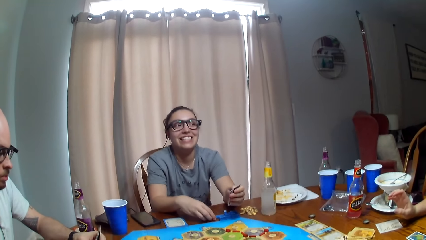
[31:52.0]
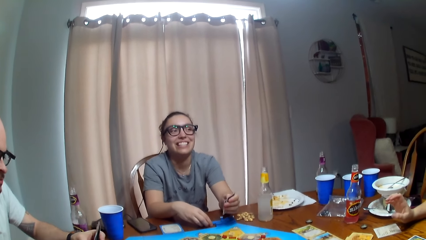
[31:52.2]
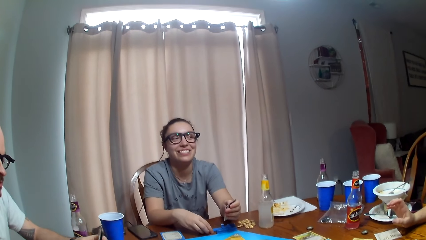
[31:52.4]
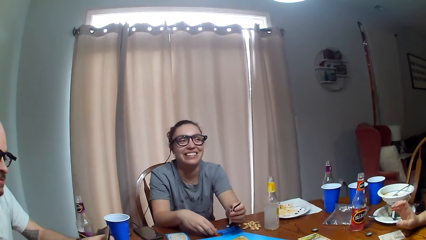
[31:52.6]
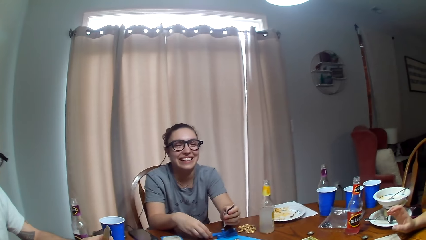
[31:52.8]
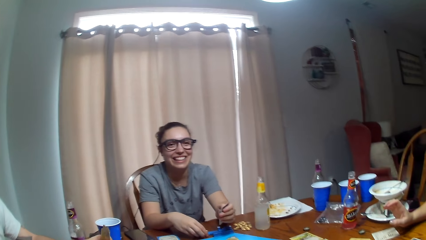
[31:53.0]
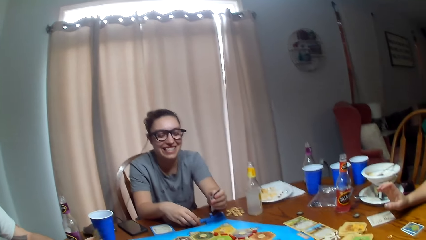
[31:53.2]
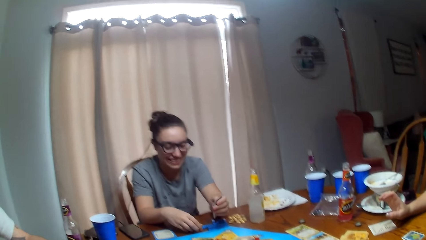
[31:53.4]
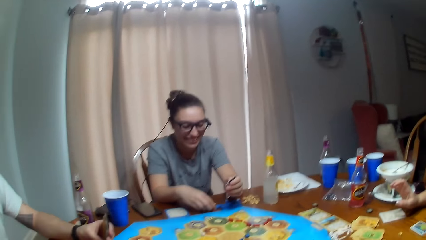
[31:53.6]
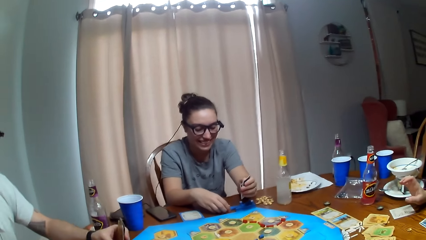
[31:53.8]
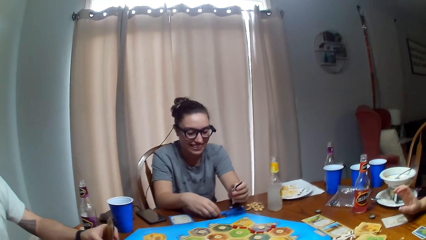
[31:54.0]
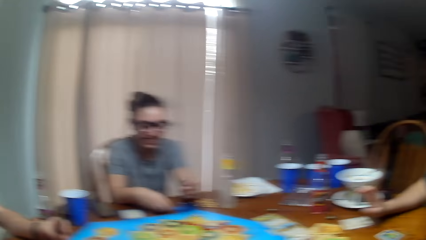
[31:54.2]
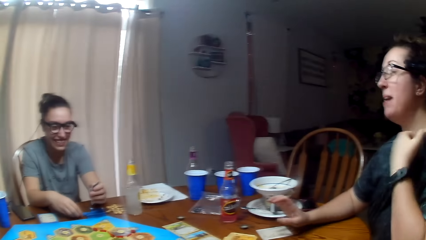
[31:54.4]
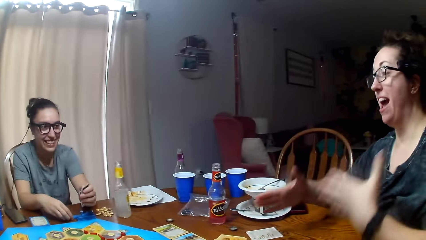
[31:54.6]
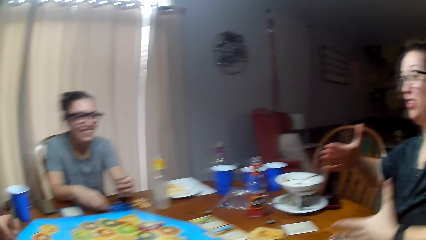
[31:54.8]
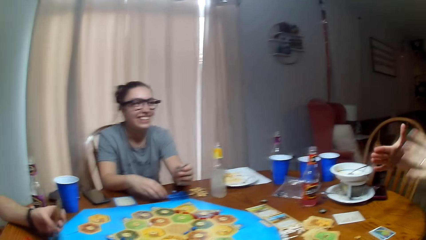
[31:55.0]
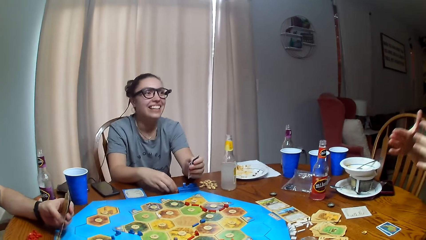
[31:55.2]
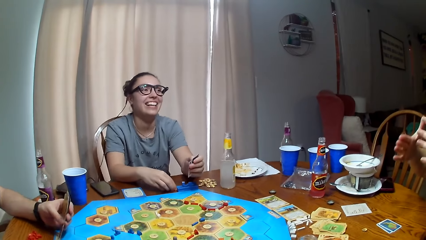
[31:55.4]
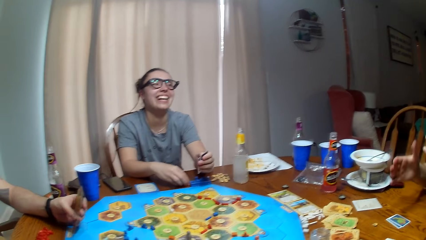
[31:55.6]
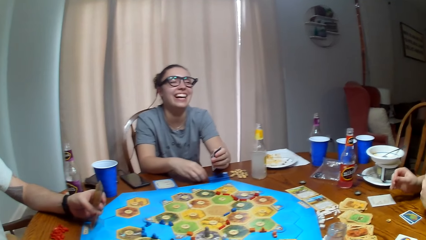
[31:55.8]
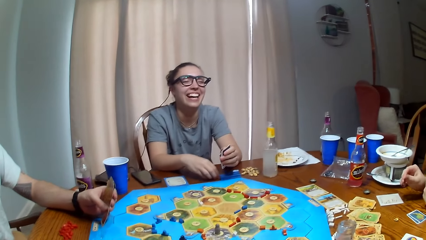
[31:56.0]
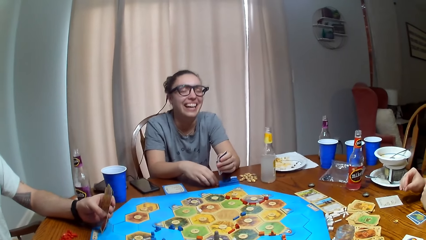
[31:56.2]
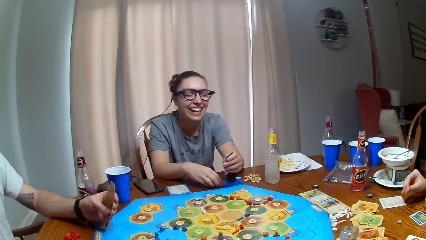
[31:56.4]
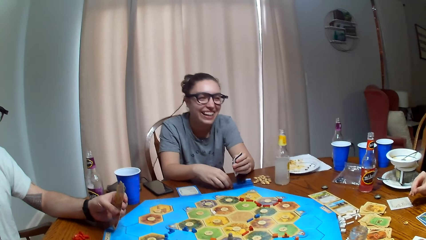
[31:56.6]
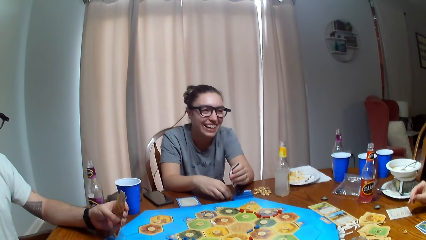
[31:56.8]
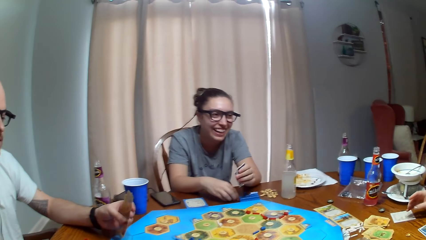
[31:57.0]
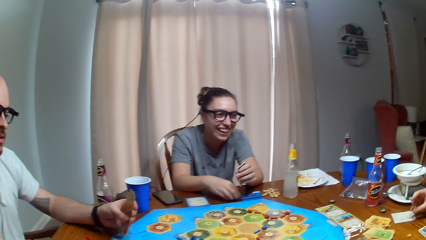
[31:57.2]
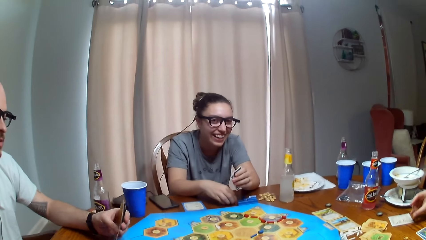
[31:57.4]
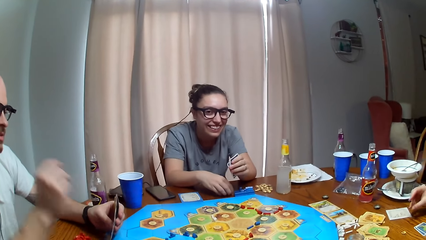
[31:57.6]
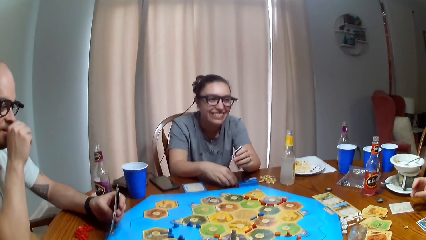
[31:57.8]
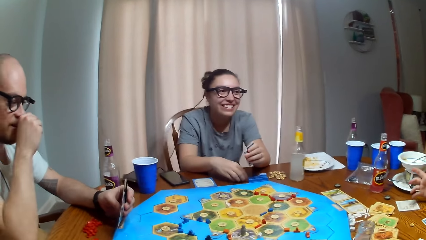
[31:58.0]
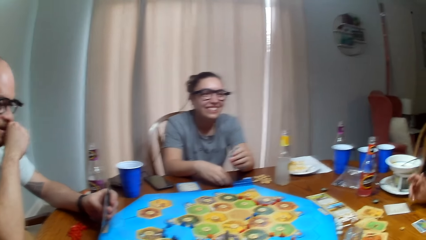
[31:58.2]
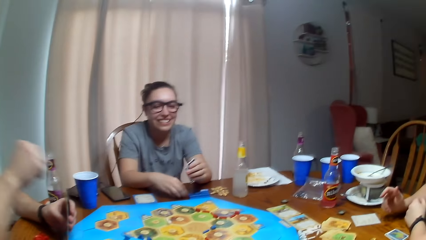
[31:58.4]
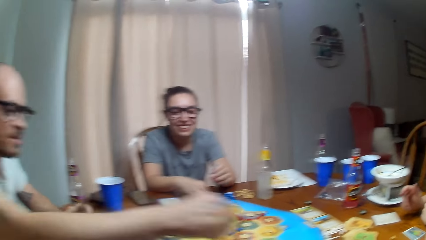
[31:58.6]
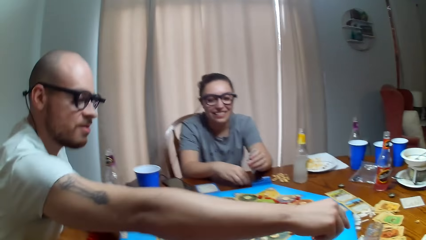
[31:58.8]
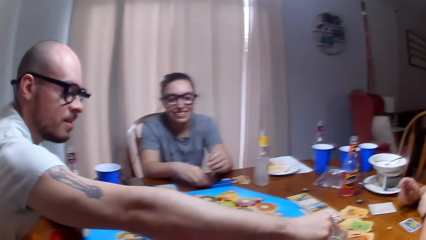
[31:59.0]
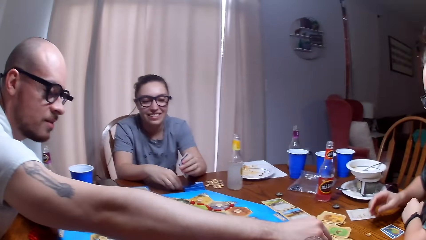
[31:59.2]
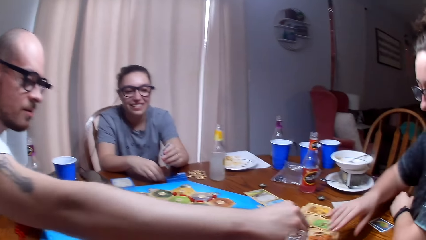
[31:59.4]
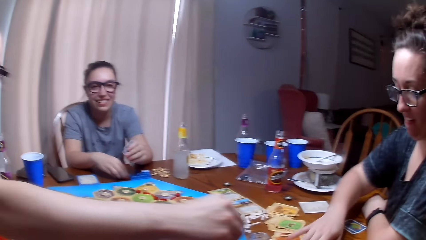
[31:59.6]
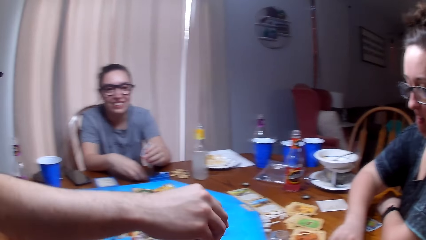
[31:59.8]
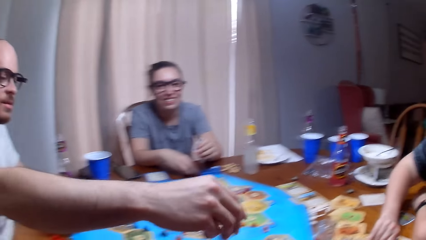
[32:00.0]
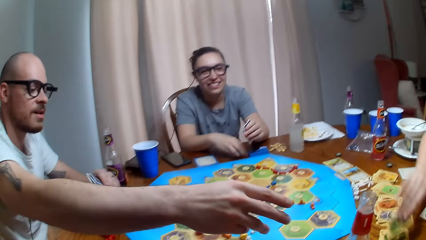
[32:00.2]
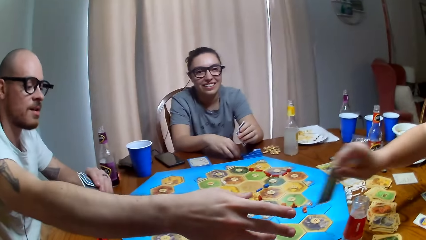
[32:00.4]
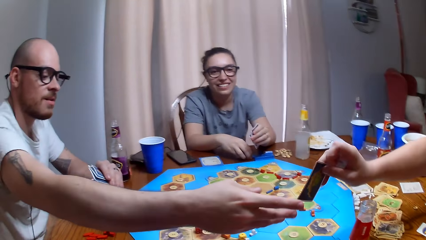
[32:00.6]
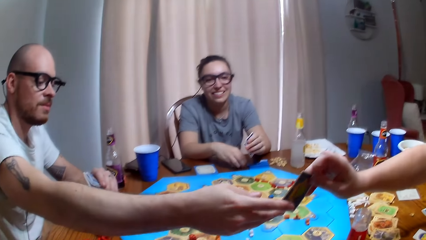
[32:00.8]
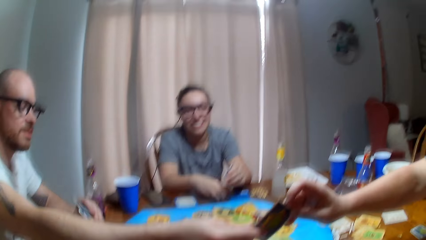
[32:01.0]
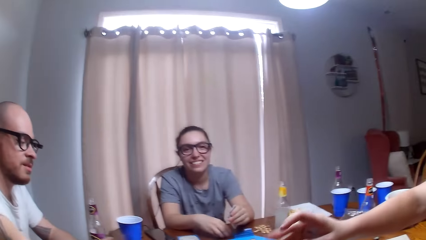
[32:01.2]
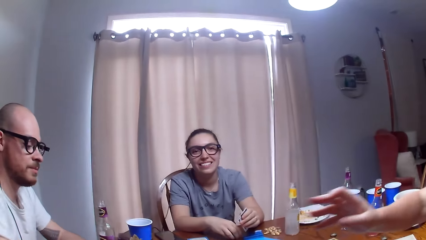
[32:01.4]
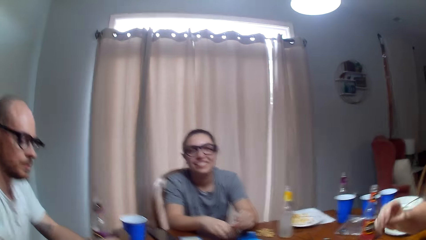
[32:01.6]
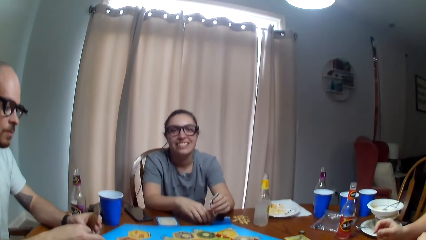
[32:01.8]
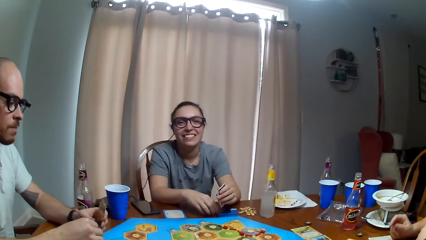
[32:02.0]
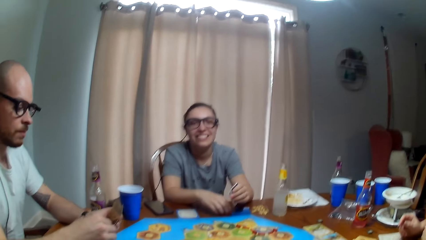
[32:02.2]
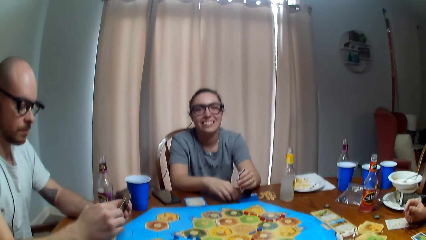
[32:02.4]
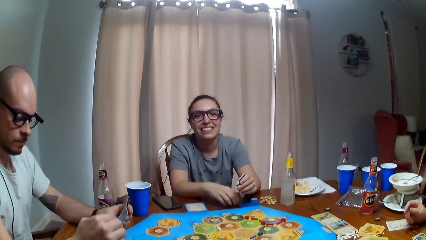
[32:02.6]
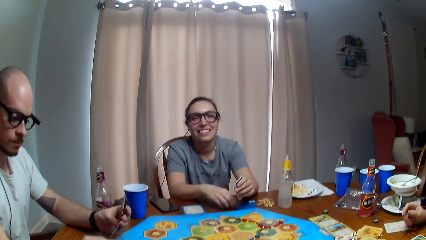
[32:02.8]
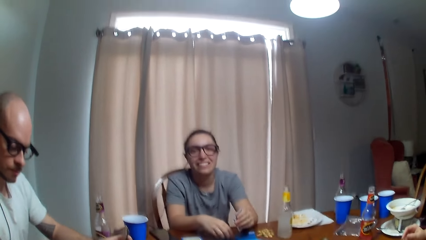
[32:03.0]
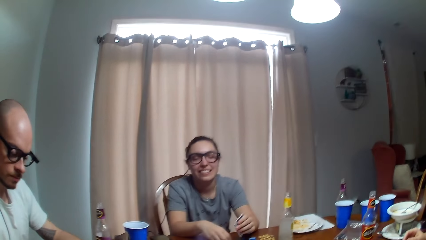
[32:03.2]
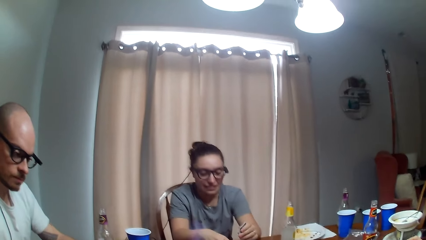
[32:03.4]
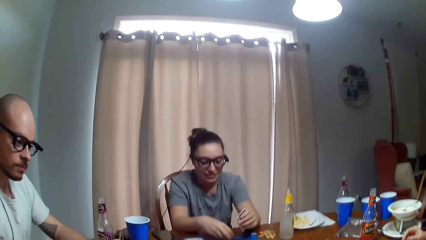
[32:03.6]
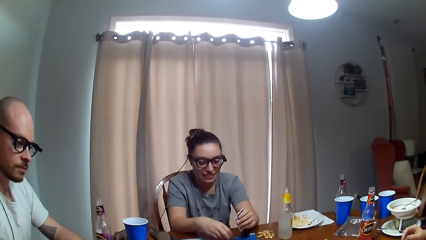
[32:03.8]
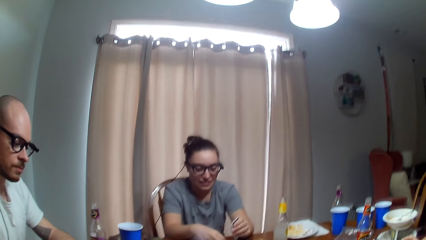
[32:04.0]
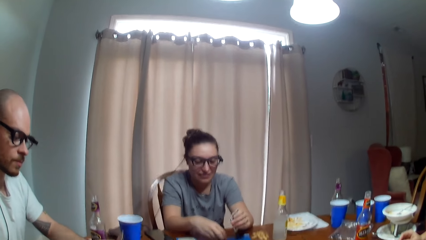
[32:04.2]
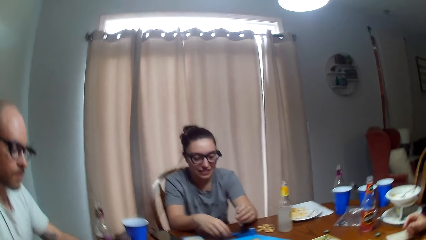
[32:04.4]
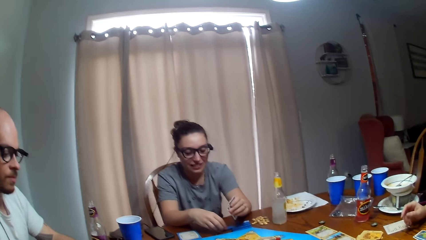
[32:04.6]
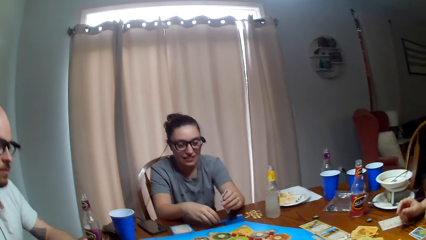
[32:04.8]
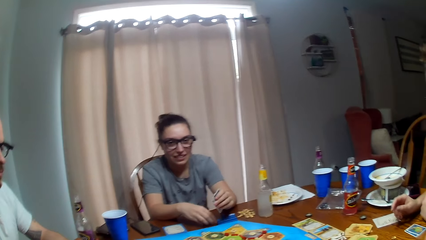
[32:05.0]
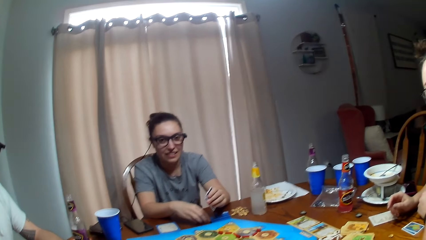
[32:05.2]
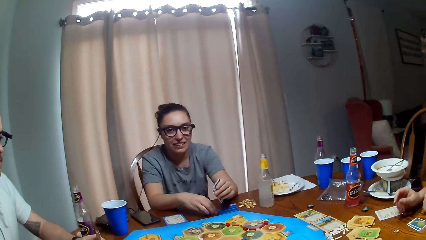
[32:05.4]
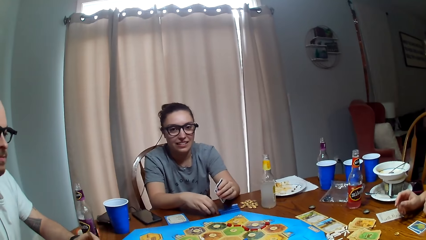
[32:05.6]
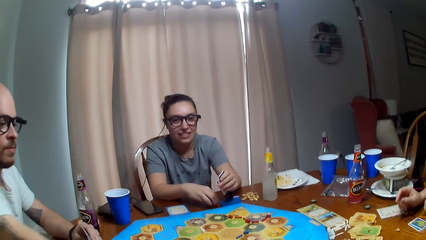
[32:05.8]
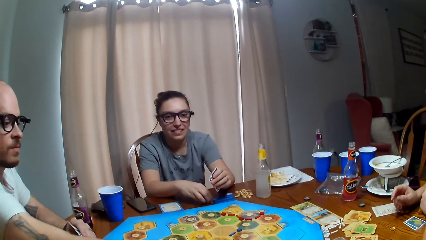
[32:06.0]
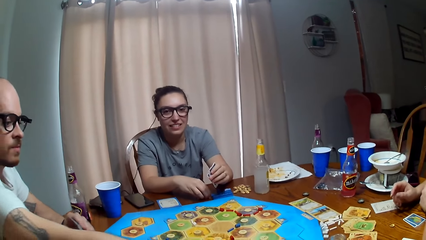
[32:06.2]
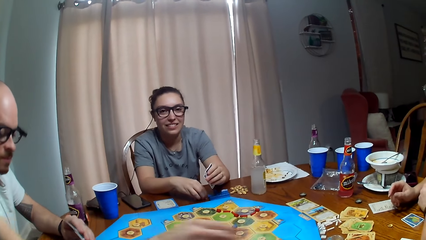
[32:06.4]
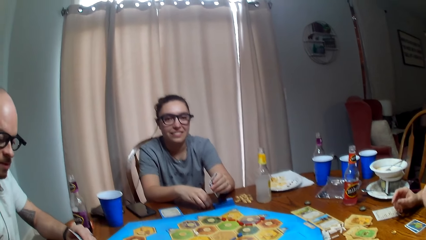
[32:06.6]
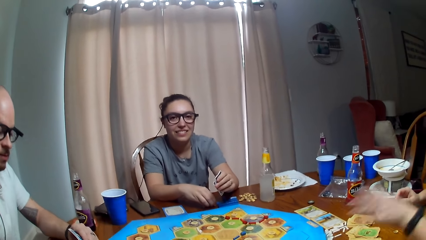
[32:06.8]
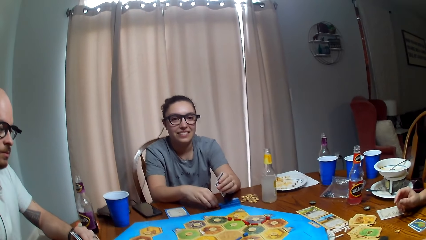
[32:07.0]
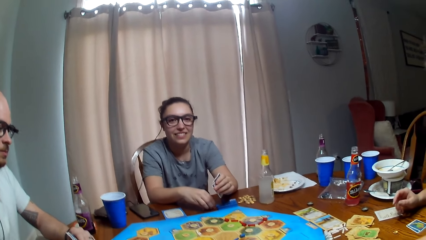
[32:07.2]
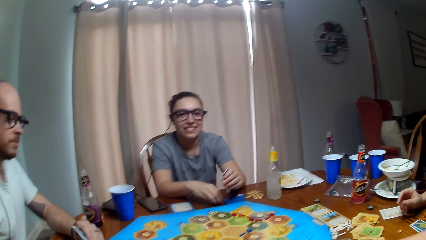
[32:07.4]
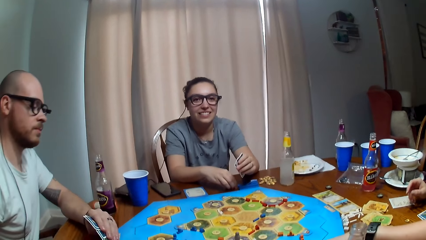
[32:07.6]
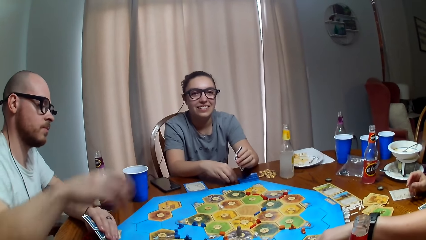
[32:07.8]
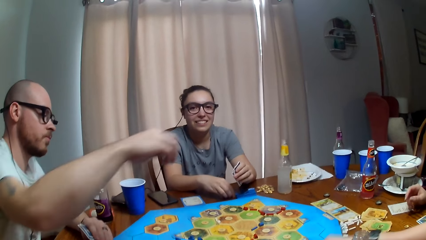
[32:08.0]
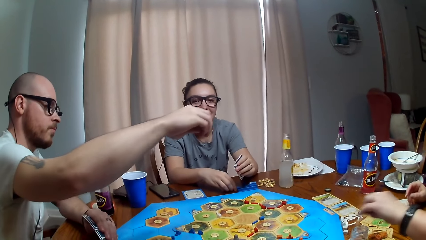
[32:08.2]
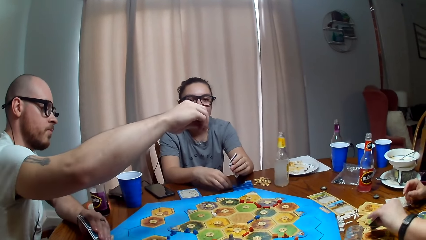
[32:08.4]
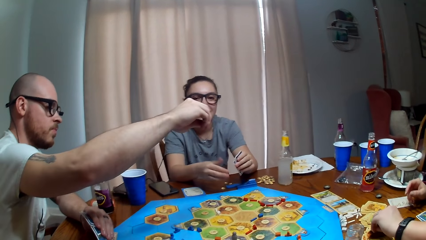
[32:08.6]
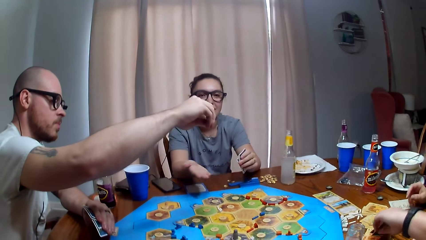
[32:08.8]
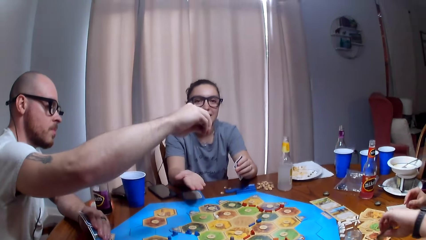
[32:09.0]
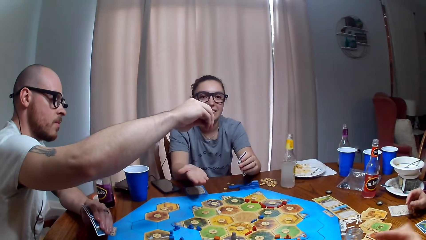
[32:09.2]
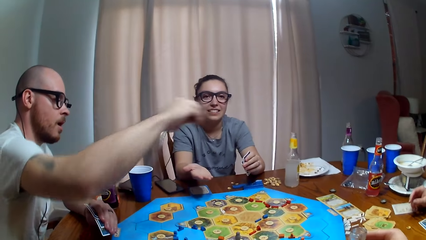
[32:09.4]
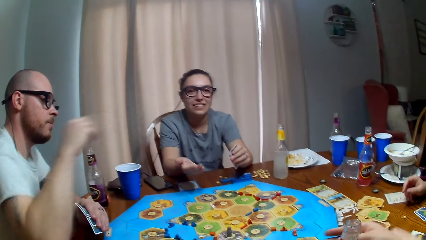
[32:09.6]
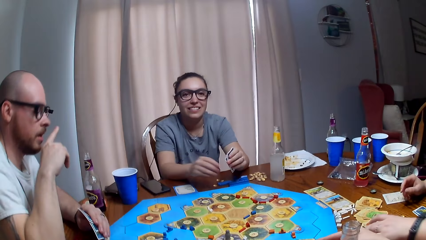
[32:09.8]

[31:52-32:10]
A woman moves the hands. A person dialogues with the woman. A man touches the face and stretches the hand. The woman gives the man the card. The man picks the card from the woman. The camera wearer dialogues to the person. The man plays a tabletop board game. The camera wearer dialogues to the person. The woman arranges cards. The camera wearer dialogues with the person.
